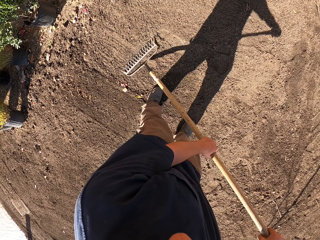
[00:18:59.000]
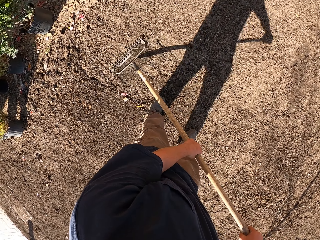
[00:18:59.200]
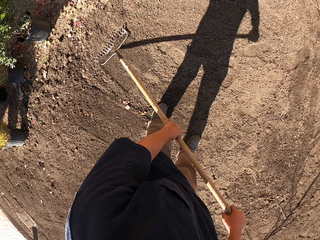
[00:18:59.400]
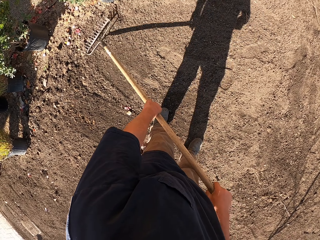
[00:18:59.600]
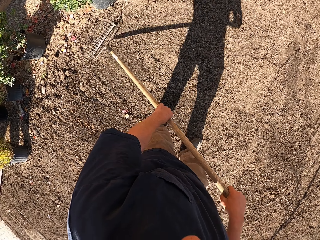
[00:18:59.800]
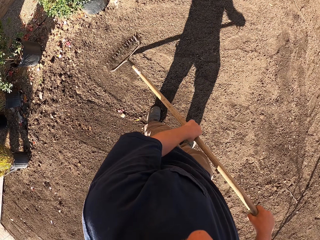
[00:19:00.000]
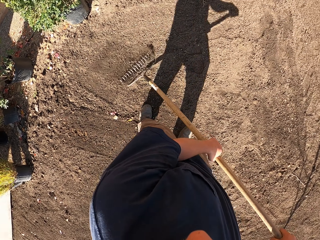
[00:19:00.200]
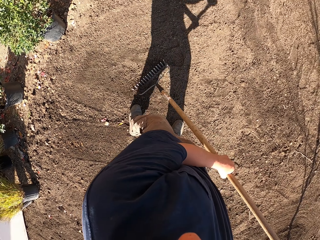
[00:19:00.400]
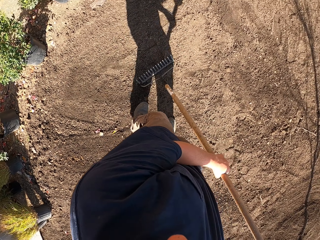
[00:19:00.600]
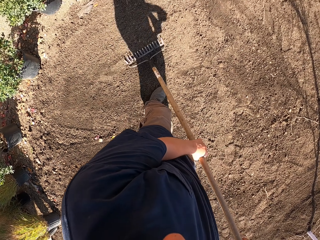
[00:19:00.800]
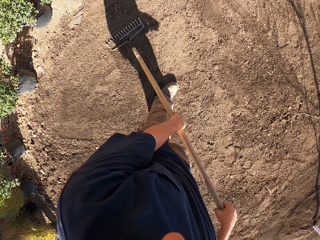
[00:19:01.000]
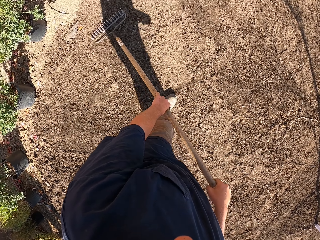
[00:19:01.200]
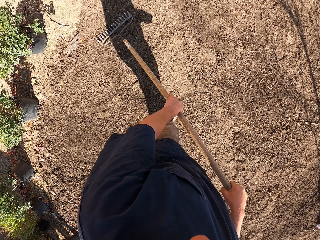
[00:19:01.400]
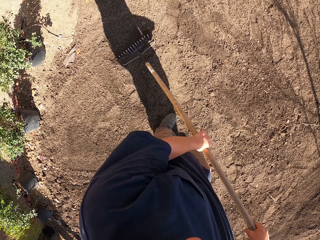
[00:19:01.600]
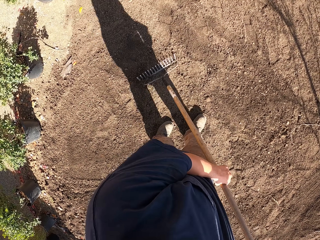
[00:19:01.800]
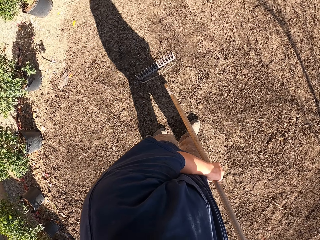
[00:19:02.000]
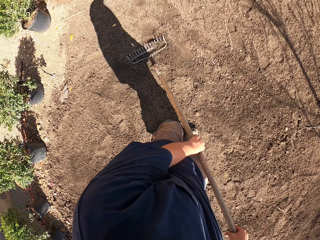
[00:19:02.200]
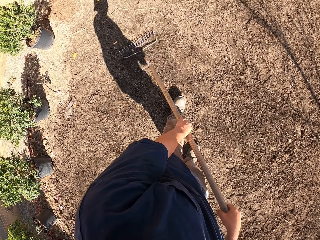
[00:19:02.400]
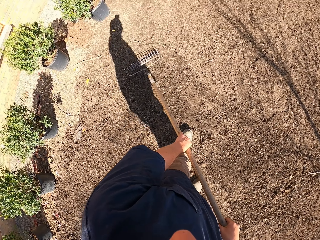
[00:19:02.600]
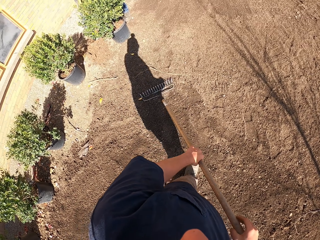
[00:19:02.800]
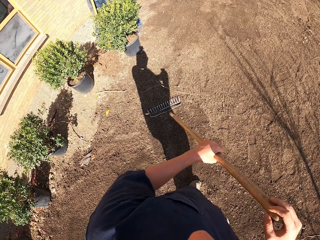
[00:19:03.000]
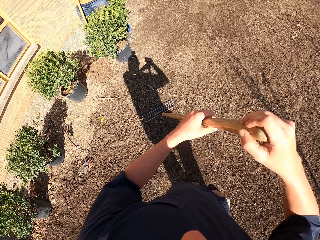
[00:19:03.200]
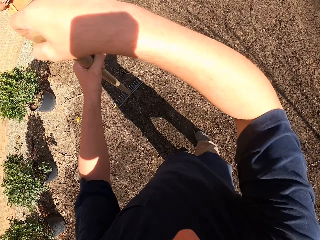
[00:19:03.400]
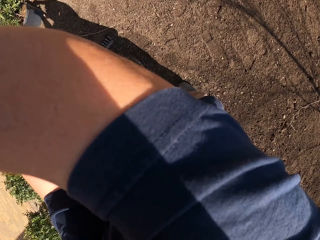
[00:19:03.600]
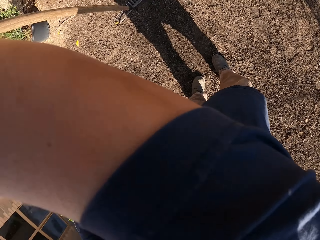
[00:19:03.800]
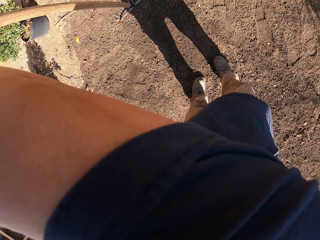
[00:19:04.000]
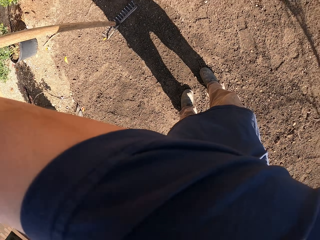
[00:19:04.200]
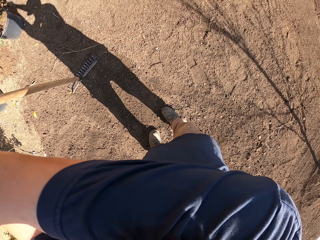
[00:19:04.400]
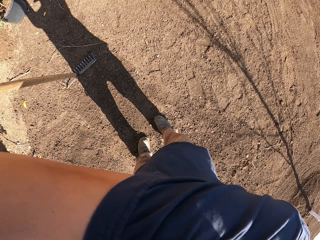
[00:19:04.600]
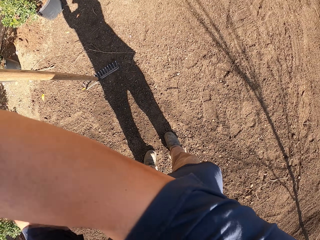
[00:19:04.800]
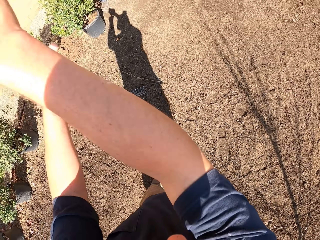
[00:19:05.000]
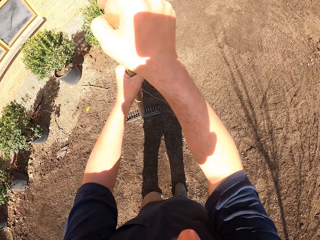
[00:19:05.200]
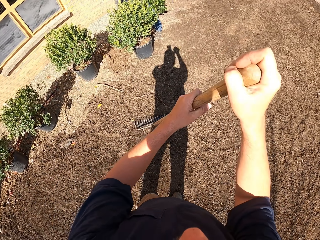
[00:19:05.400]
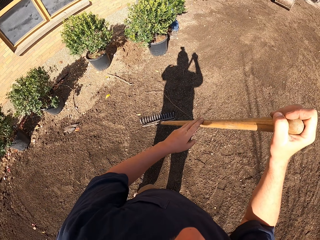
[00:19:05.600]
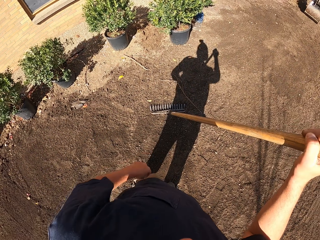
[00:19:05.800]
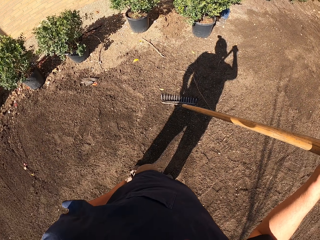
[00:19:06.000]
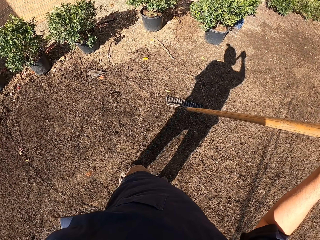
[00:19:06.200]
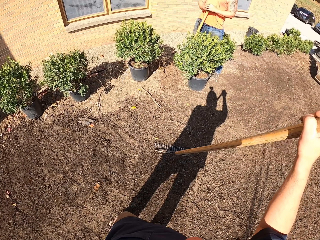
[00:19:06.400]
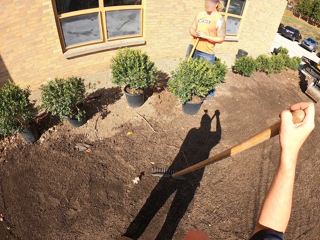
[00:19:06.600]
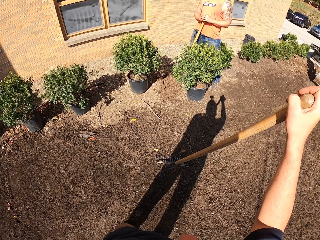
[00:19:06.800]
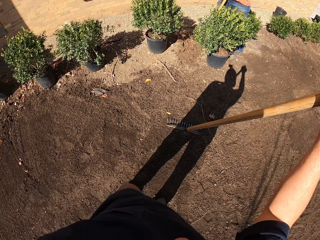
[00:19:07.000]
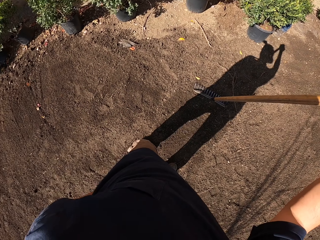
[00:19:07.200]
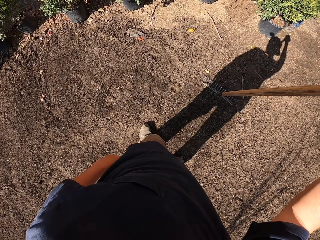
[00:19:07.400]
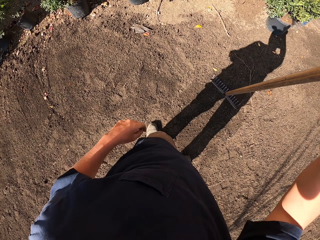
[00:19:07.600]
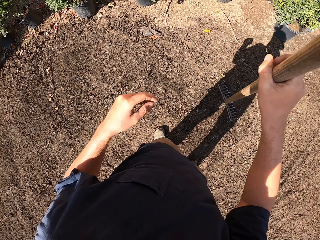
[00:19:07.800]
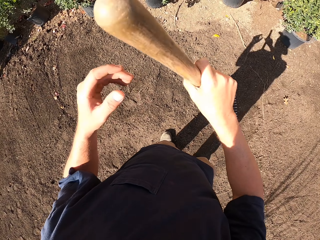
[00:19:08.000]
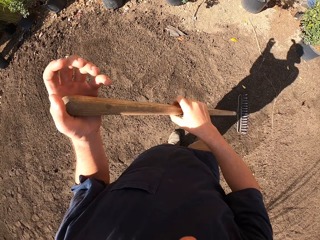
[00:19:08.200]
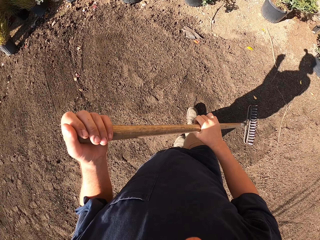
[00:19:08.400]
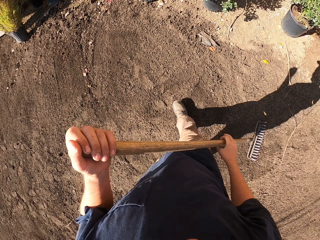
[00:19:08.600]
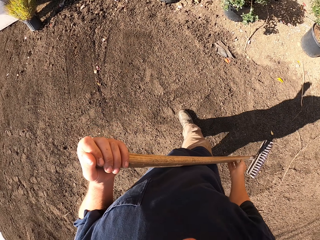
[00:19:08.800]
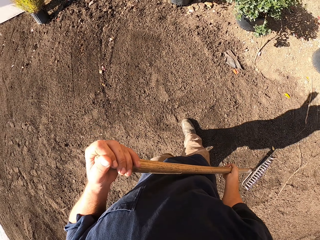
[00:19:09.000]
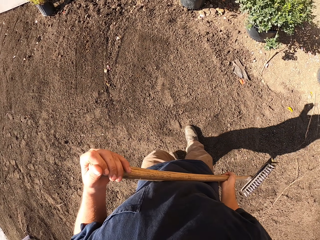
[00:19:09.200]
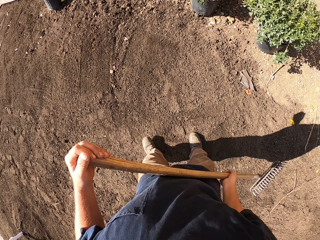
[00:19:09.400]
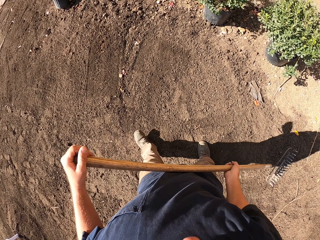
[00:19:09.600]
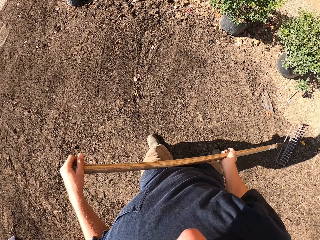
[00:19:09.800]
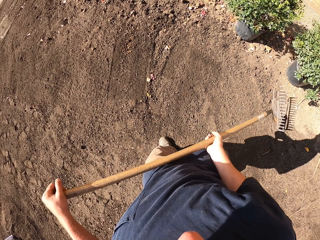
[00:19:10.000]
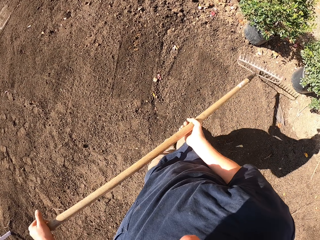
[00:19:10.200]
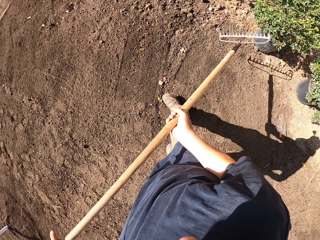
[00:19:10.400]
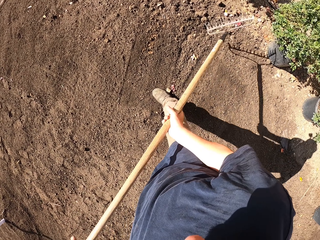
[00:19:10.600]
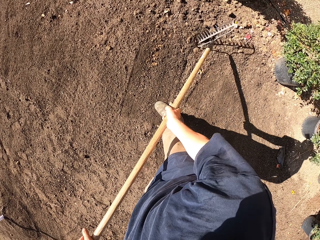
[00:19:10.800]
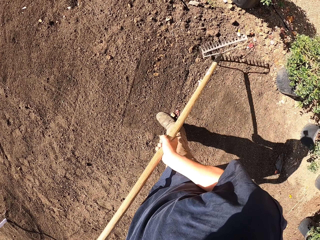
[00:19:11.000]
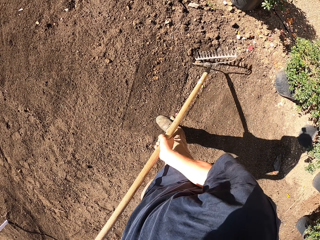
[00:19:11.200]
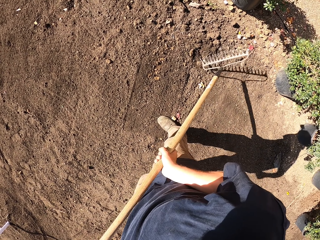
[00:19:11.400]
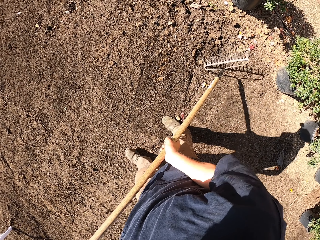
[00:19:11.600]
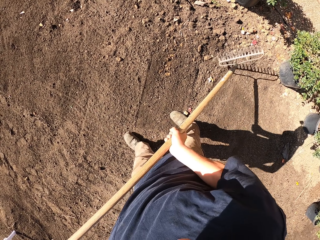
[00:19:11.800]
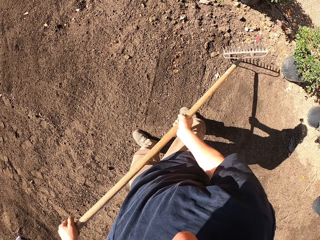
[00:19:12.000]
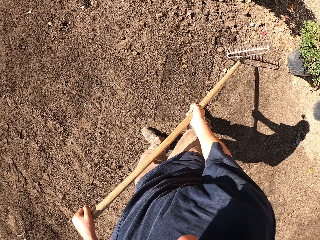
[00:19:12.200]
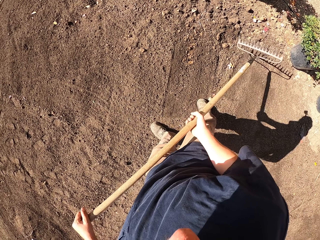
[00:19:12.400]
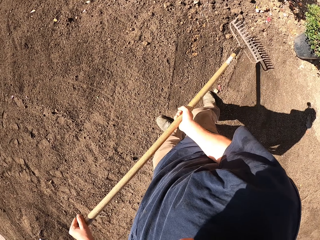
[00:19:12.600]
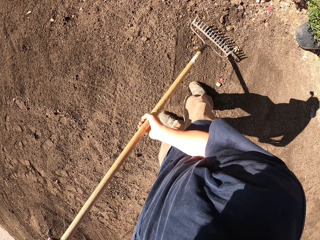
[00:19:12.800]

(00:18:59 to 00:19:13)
The camera wearer makes a step. They walk around. They push the soil with a rake. They move both hands. They lift up the hands. They look around. They move the left hand. They look around. They hold the rake with the right hand. They move the rake. They make a step. They walk around. They lift the rake. They hit the stone with the rake.

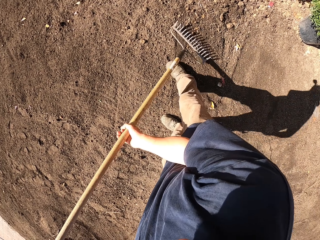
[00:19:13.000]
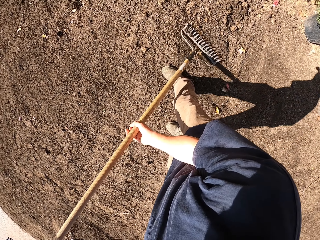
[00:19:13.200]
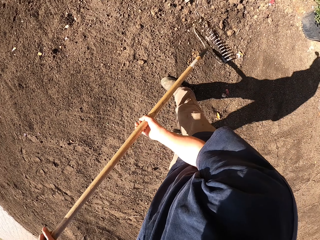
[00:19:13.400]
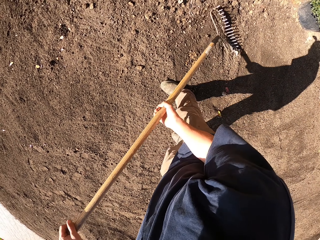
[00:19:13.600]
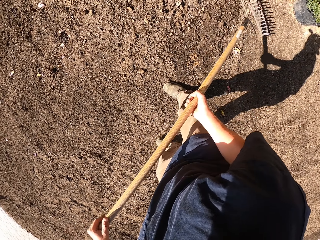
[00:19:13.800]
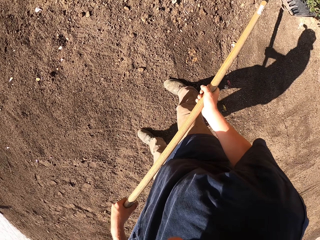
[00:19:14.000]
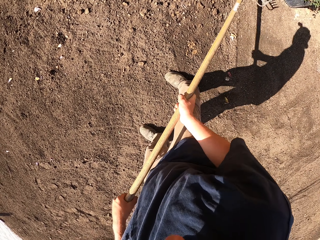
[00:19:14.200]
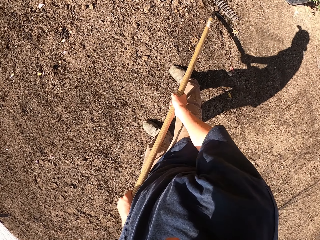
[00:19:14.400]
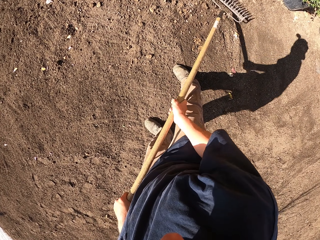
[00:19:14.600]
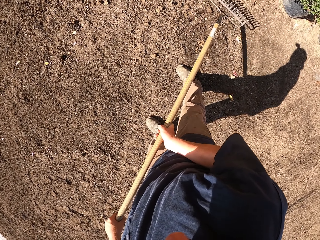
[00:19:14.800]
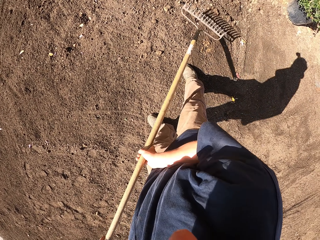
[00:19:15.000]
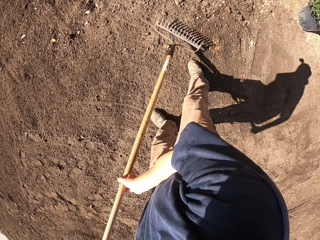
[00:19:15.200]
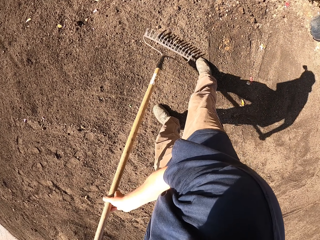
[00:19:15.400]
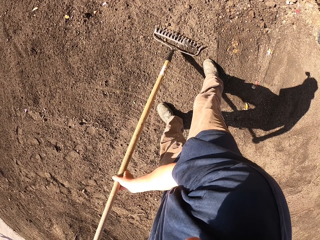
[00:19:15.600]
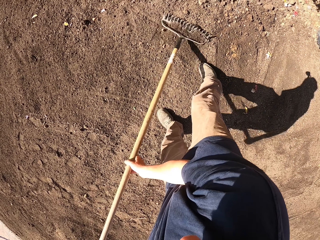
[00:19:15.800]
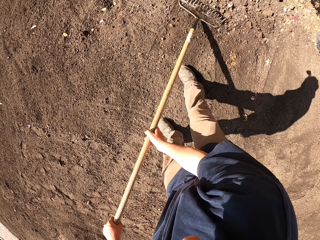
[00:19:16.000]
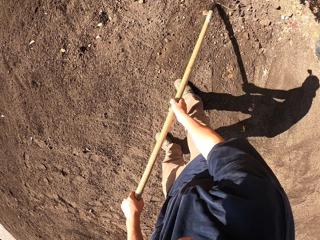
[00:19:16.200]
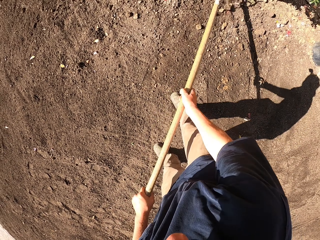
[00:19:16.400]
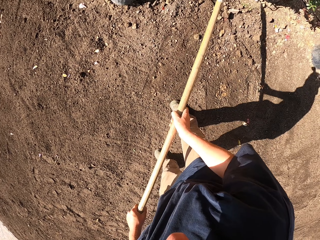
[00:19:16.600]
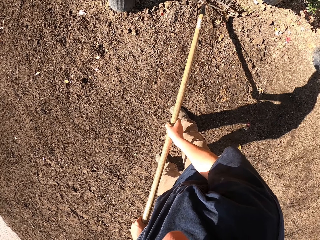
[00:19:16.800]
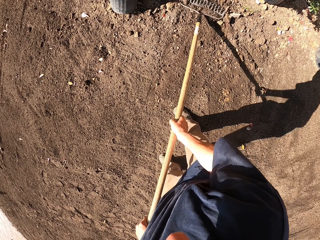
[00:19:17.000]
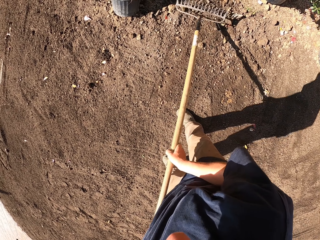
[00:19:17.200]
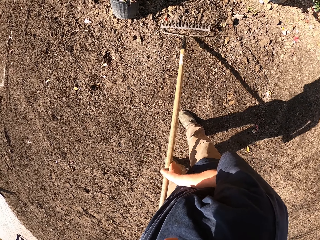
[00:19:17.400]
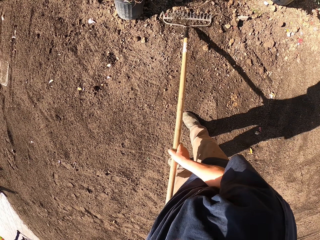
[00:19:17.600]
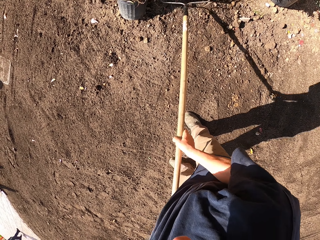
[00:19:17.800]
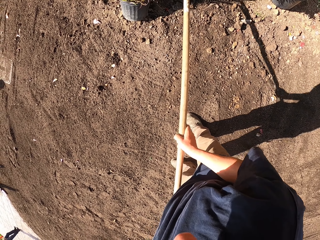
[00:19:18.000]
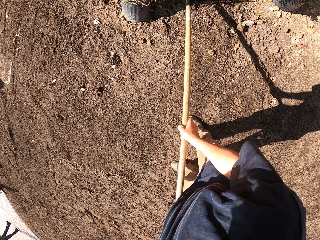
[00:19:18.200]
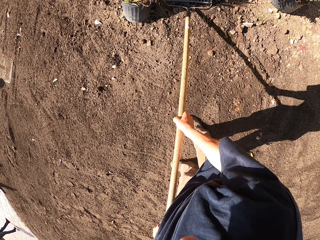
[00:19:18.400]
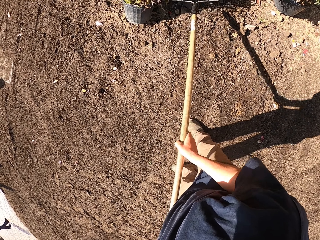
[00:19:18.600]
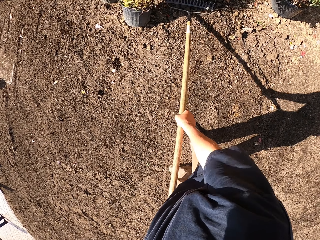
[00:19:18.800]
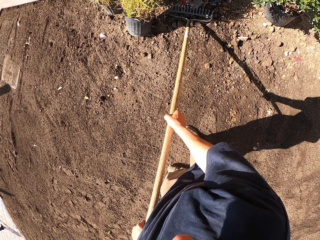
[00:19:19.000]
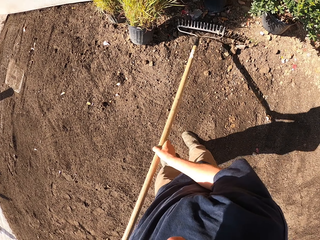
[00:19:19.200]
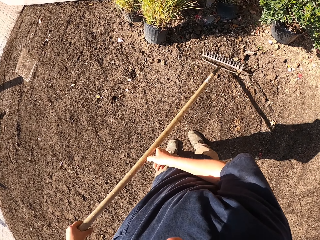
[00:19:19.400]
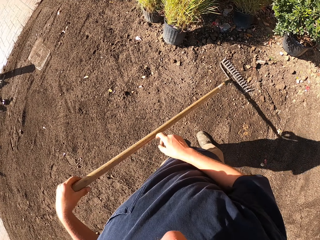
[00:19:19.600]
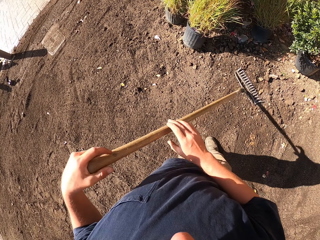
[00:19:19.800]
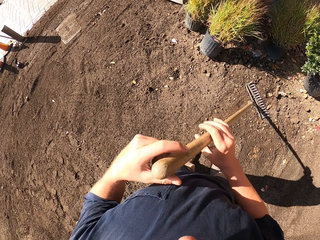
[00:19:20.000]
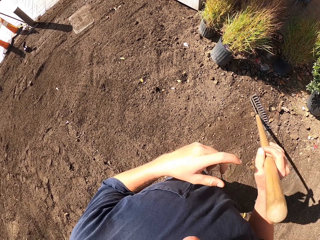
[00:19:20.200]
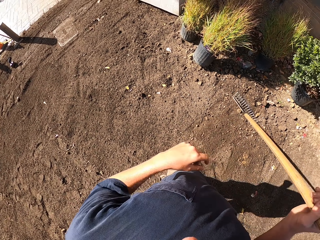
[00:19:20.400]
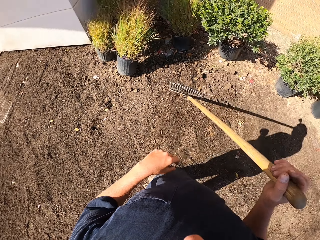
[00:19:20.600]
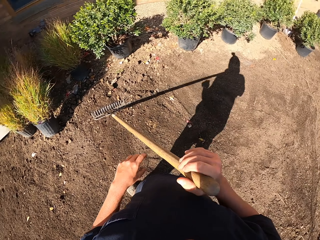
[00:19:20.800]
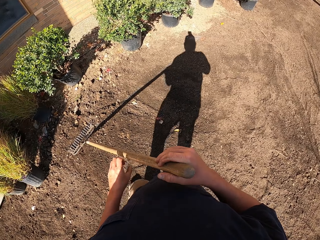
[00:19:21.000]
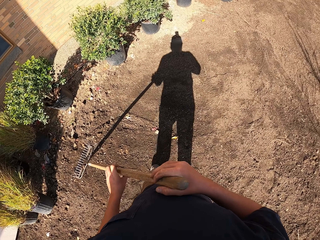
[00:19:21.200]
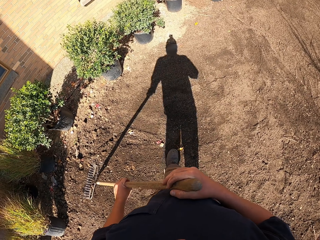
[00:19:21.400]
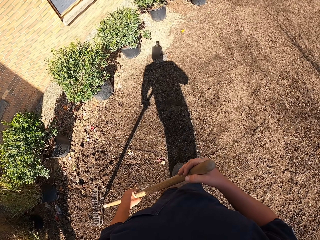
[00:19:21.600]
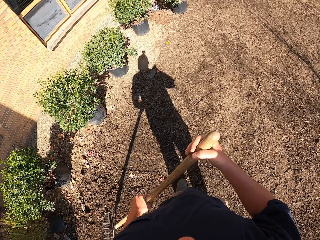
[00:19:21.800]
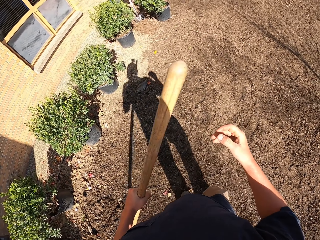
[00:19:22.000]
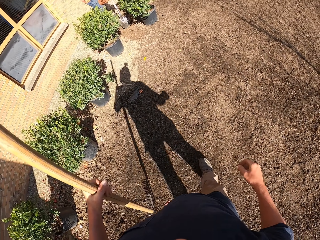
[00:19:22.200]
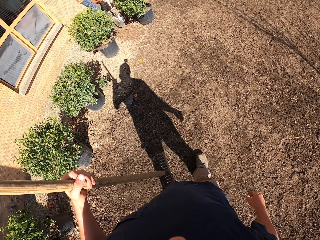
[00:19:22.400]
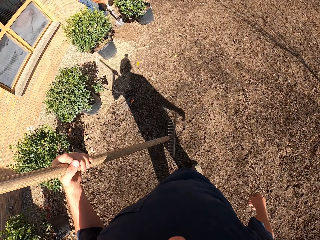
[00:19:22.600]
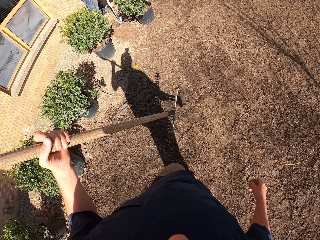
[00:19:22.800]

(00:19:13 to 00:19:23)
The camera wearer moves the rake. They push the soil with the rake. They level the ground with the rake. They hit the stone with the rake. They move the rake. They push the soil with the rake. They lift the rake. They hit the stone with the rake. They move the rake. They transfer the rake to the right hand. They look around. They lift the rake. They walk around.
